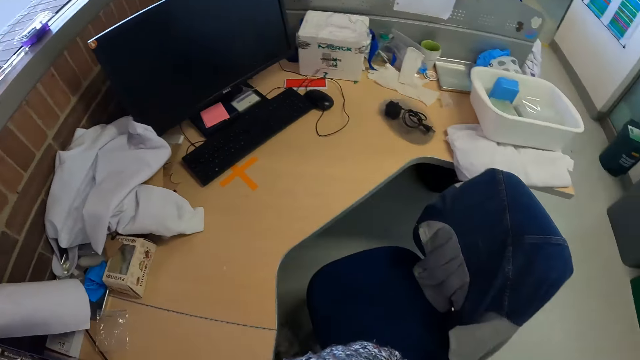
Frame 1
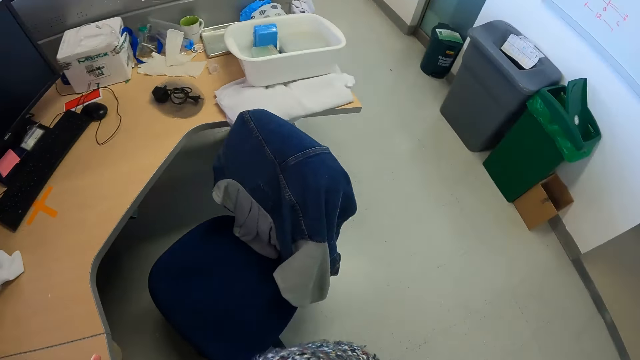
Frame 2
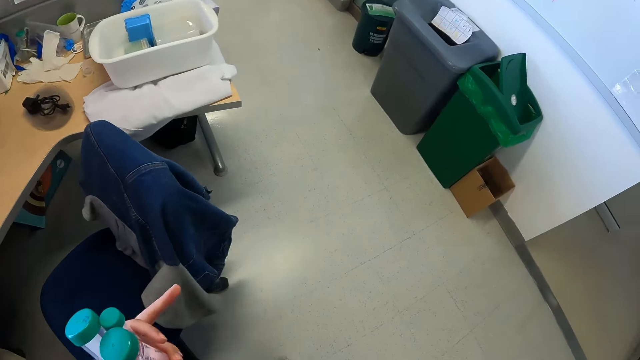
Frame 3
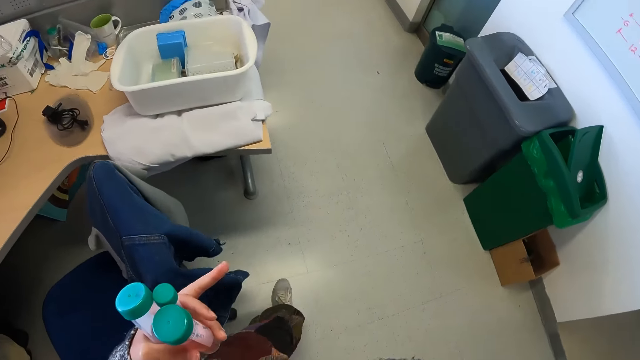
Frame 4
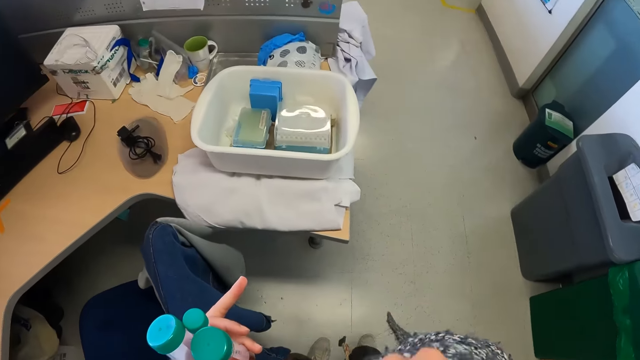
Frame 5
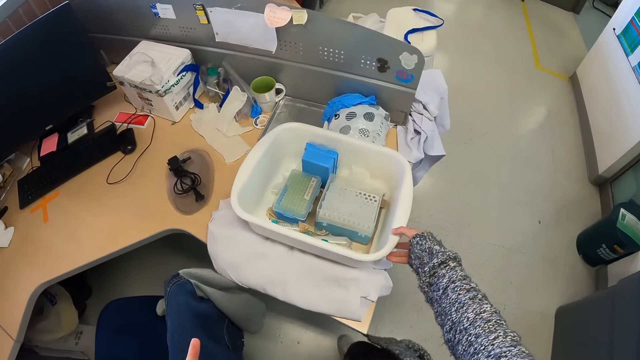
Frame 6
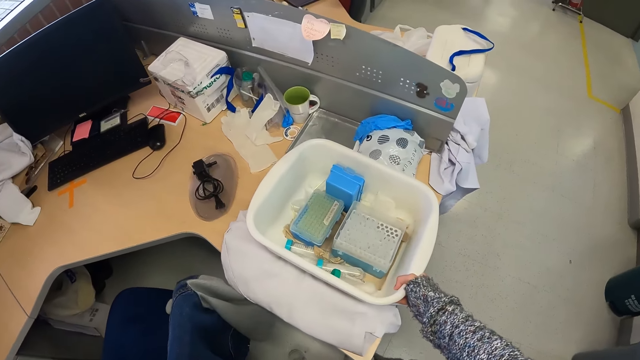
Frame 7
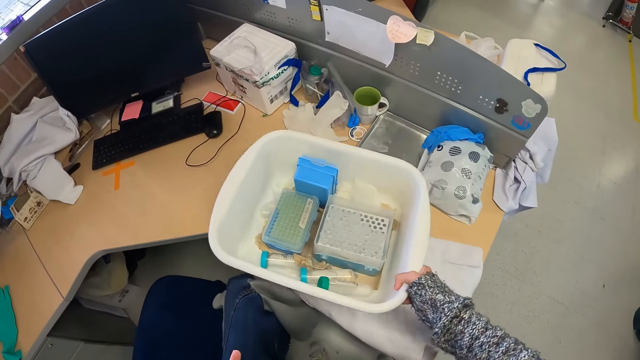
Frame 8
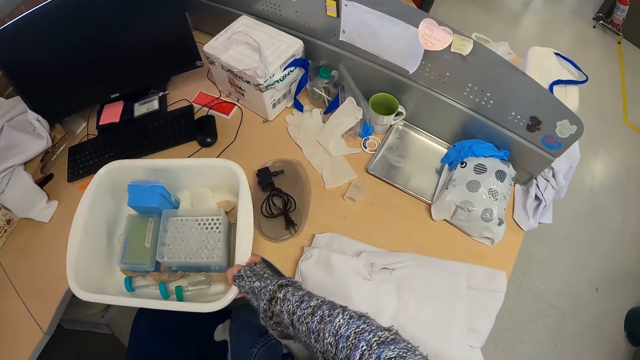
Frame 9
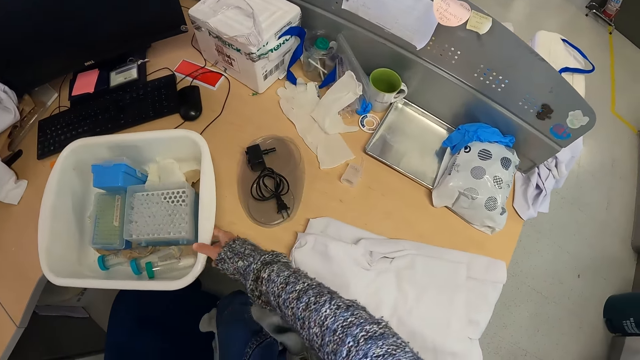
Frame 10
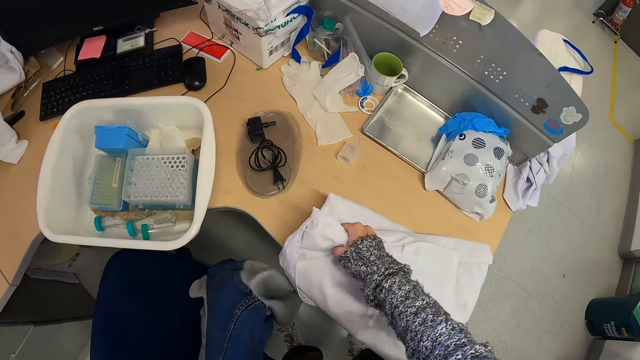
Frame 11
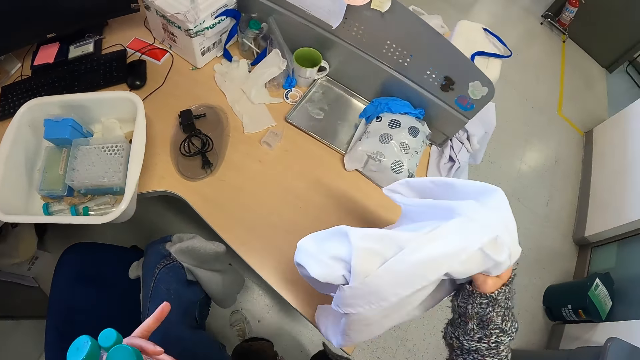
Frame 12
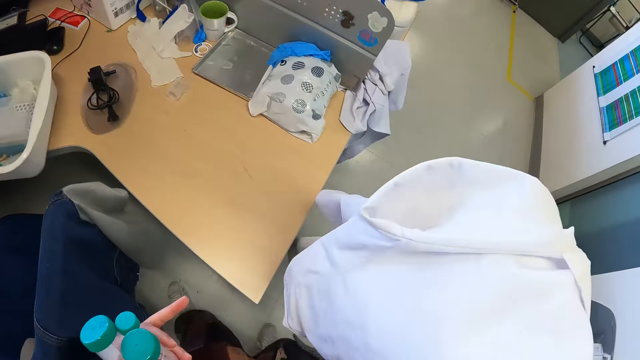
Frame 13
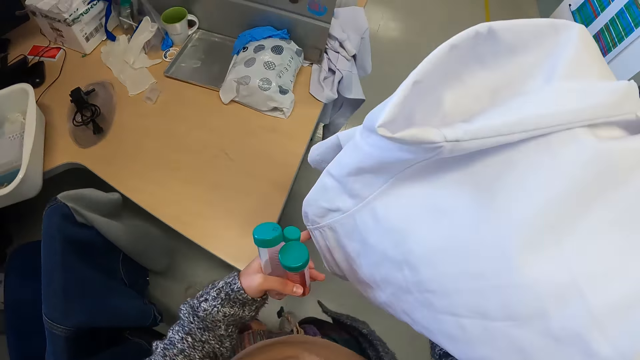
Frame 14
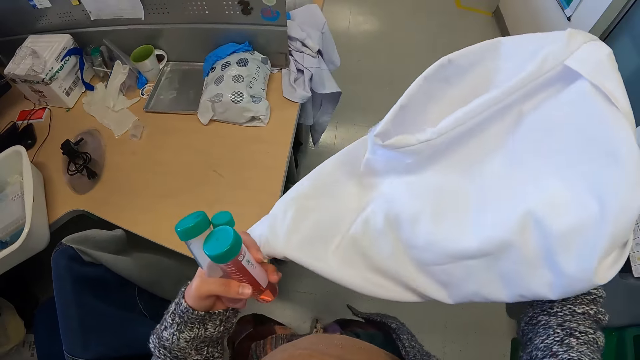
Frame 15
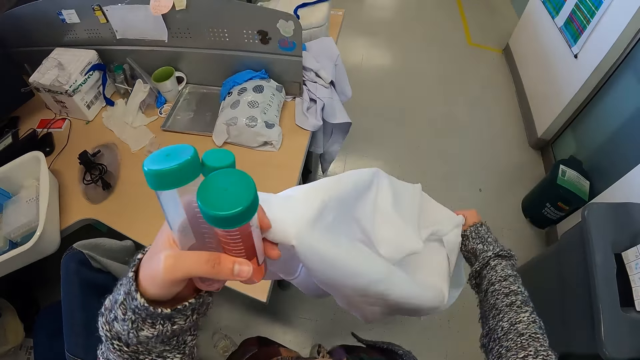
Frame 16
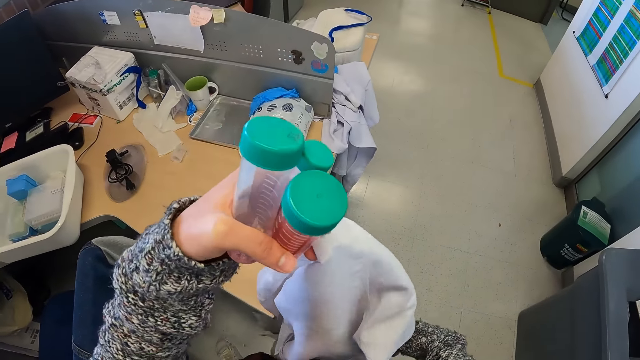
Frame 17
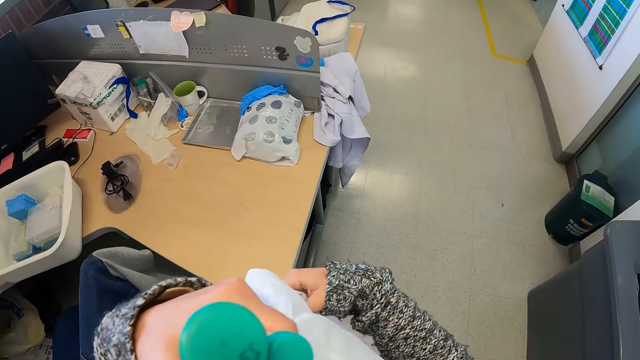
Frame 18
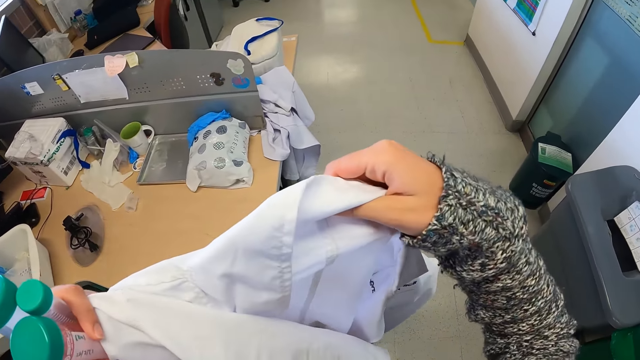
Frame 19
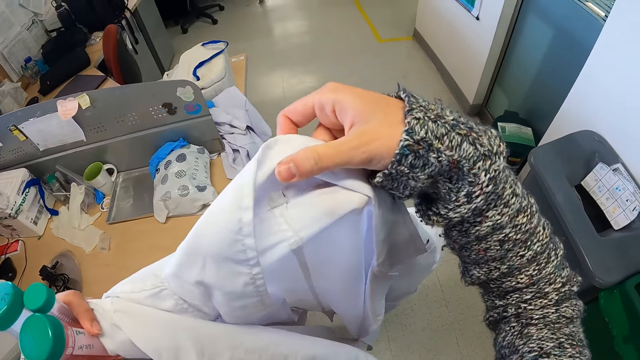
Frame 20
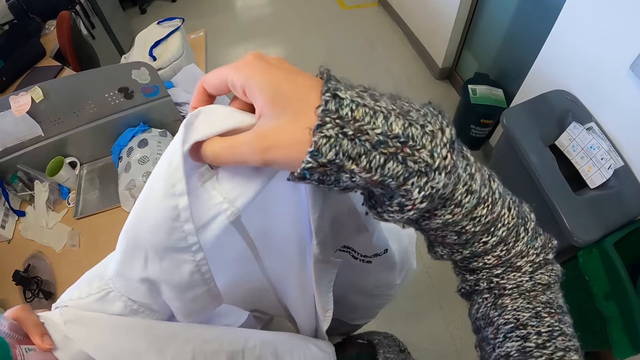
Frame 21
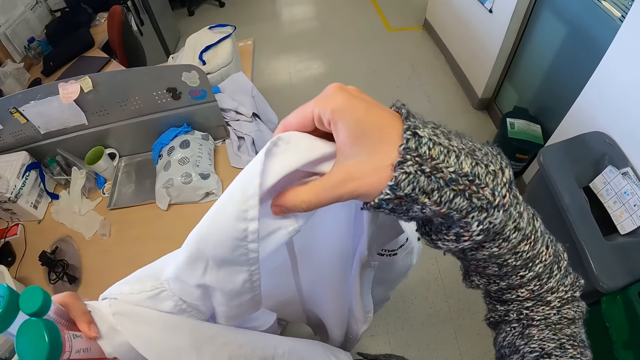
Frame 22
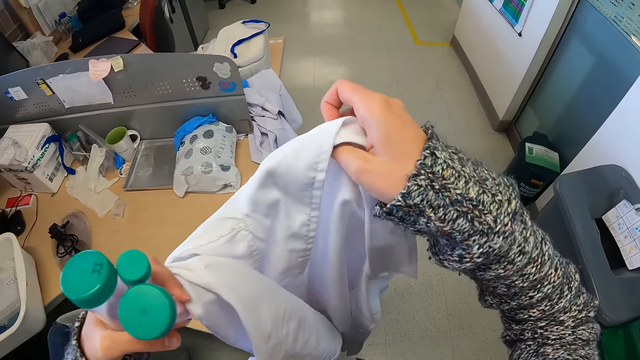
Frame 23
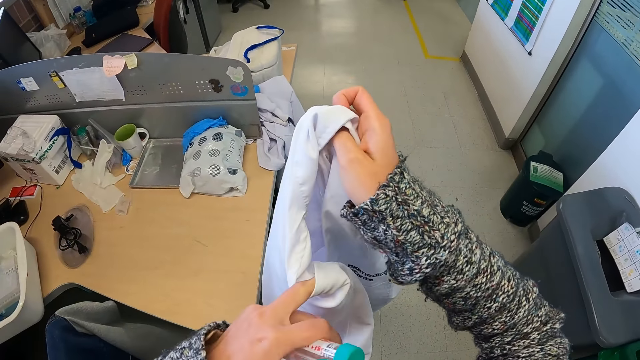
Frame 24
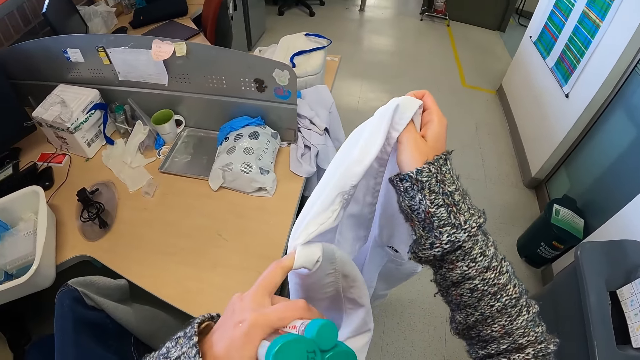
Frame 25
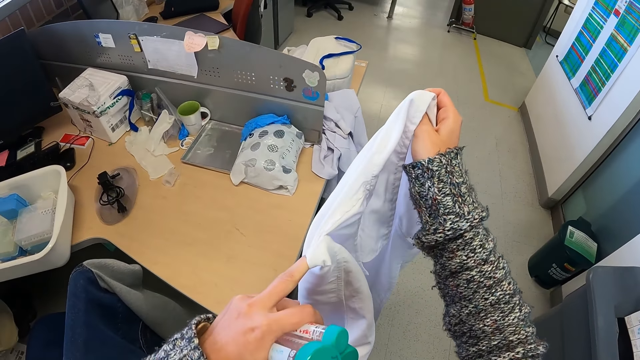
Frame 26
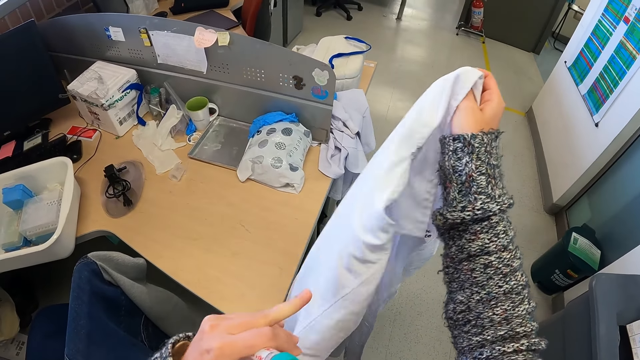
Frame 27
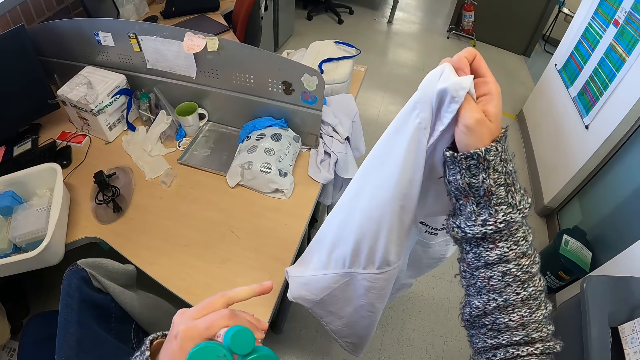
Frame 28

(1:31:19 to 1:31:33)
The camera wearer walks around. They pick up the basin and place the basin on the table. They pick up the lab coat or cloth on the table, unfold the cloth, and look to the lab coat.

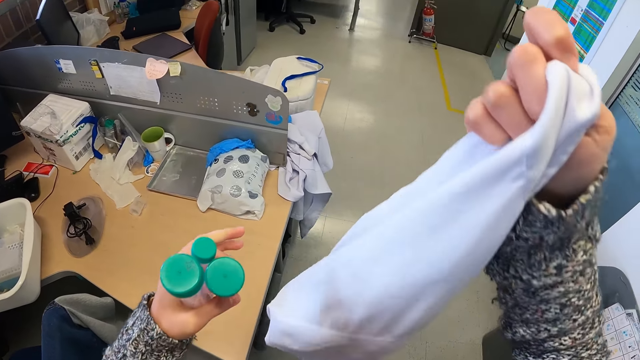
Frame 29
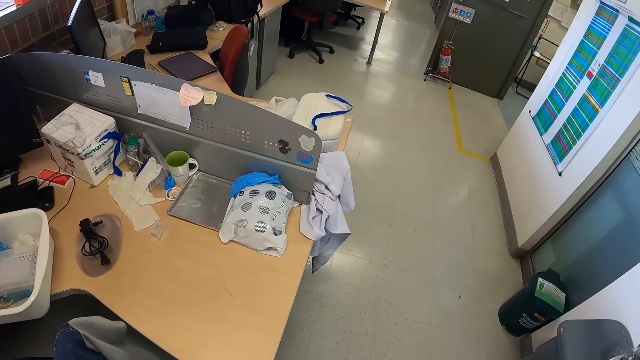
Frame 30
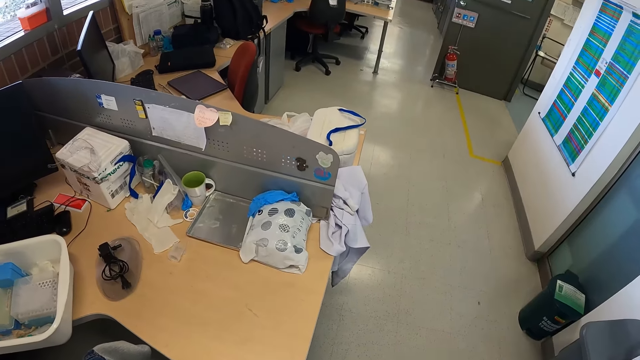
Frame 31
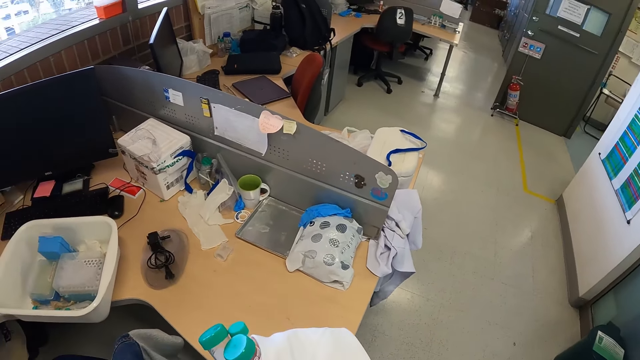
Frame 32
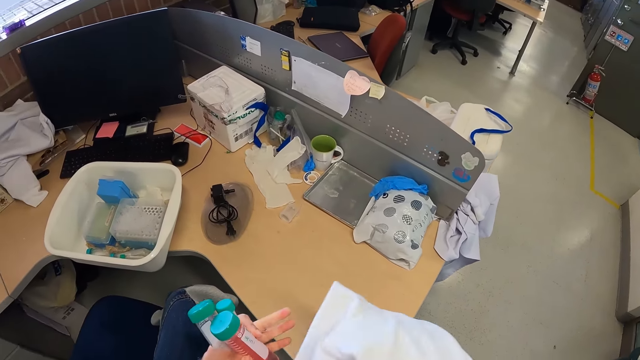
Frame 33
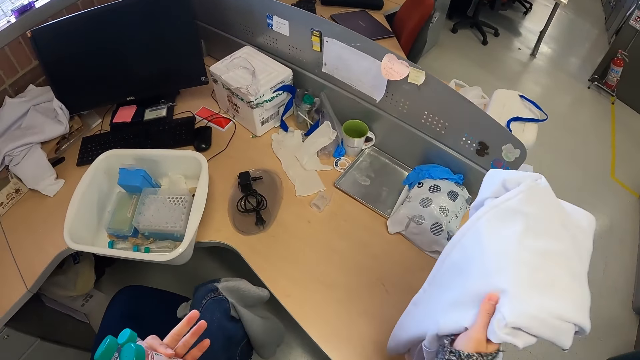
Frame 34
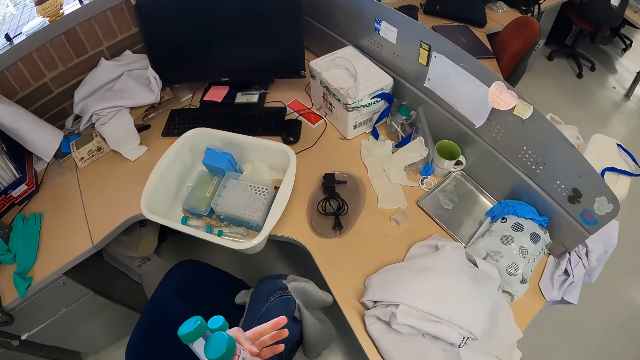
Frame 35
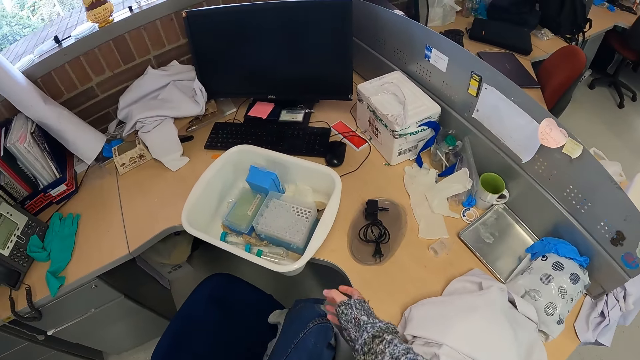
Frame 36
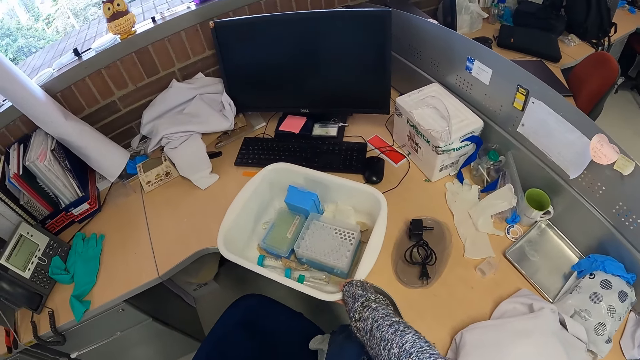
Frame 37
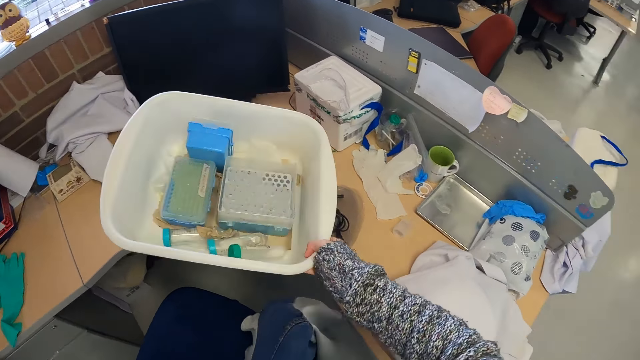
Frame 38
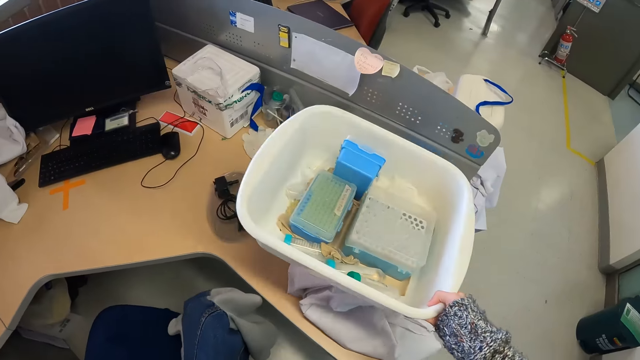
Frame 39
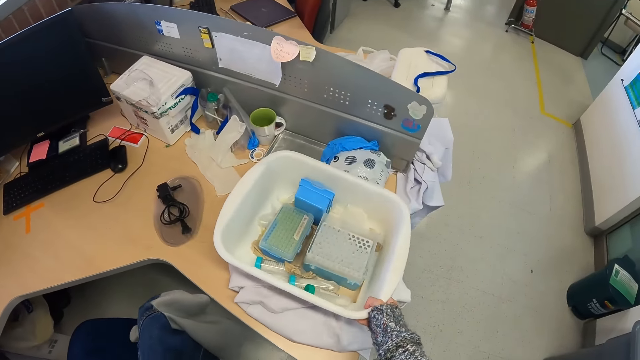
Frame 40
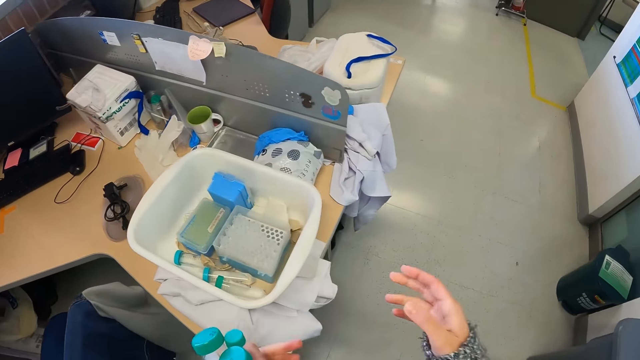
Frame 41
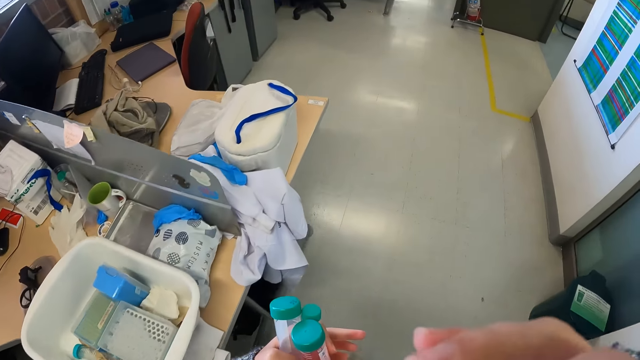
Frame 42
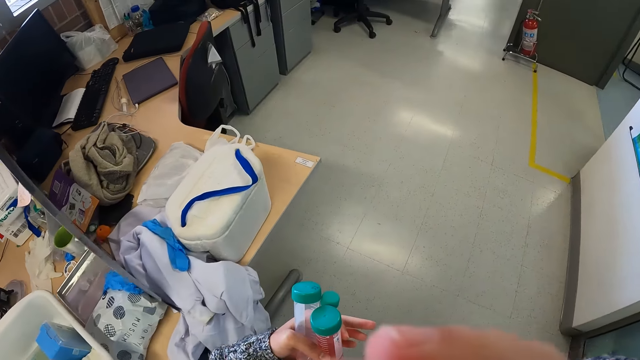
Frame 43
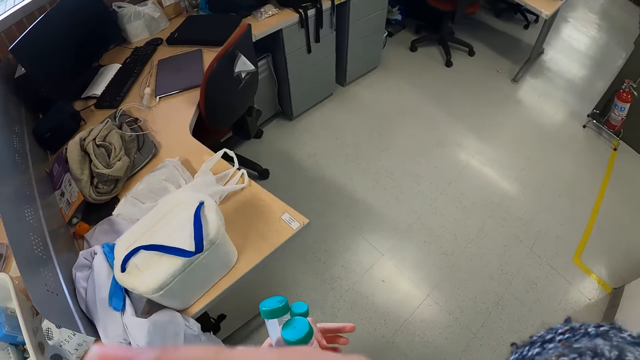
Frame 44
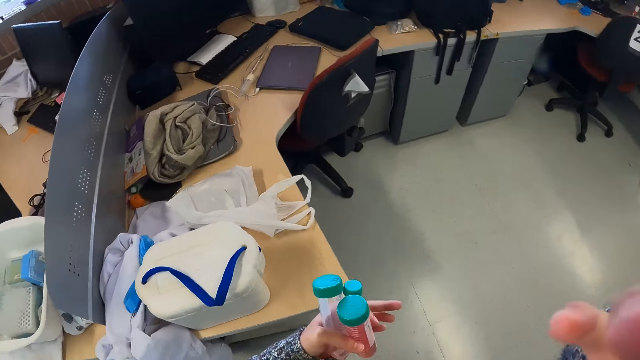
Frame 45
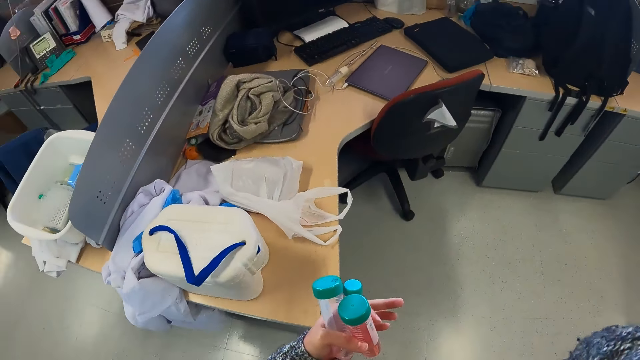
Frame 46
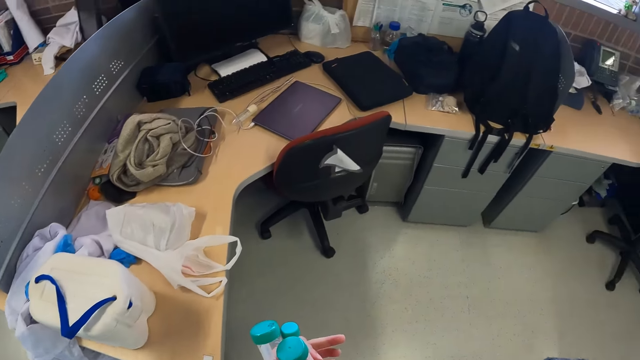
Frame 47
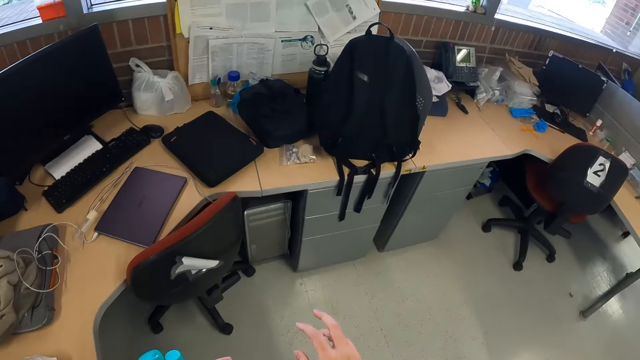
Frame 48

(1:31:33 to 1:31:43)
The camera wearer places the lab coat or cloth on the table. She picks up the basin or plastic tray and puts the plastic tray on the cloth. She touches her face. She walks around.
